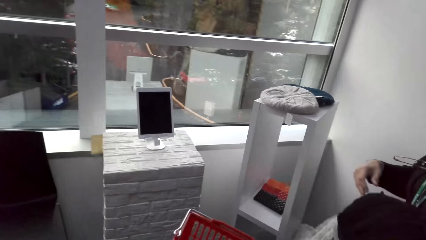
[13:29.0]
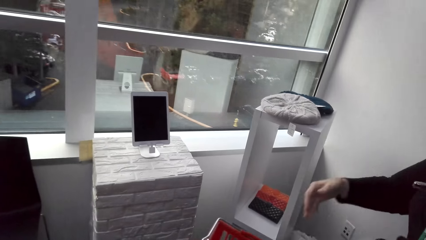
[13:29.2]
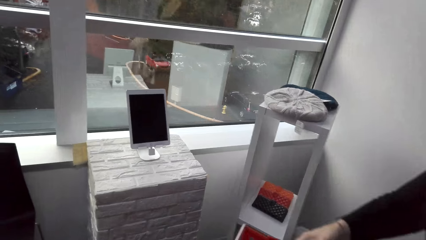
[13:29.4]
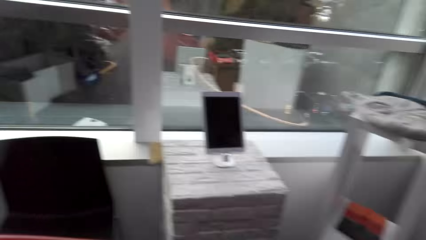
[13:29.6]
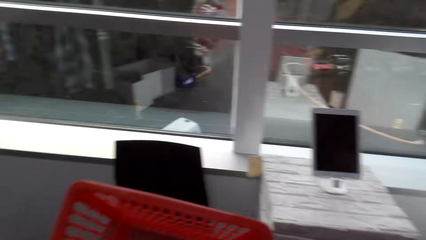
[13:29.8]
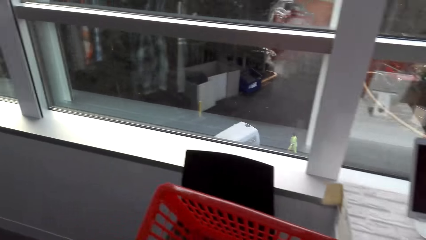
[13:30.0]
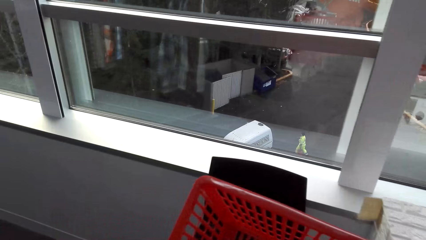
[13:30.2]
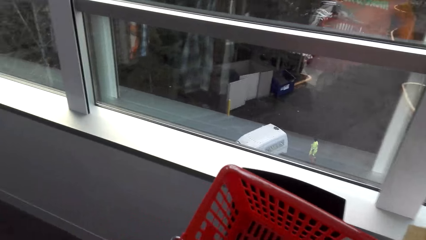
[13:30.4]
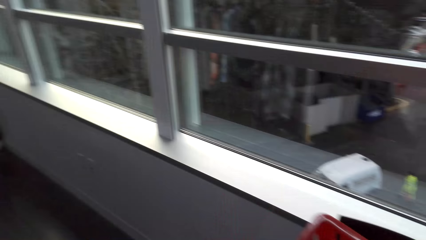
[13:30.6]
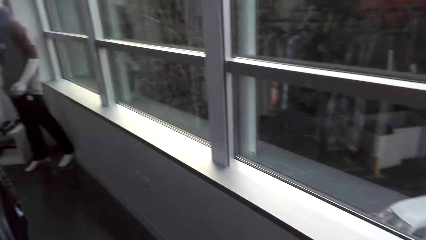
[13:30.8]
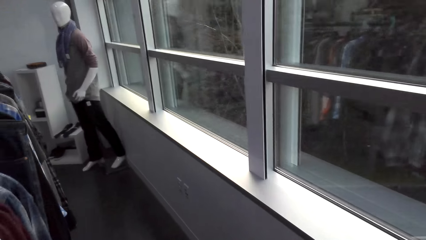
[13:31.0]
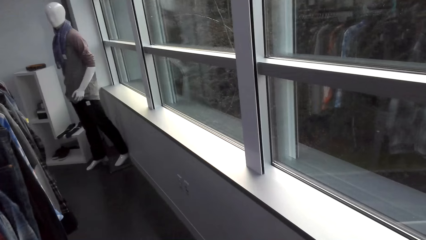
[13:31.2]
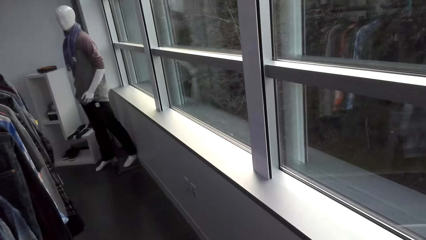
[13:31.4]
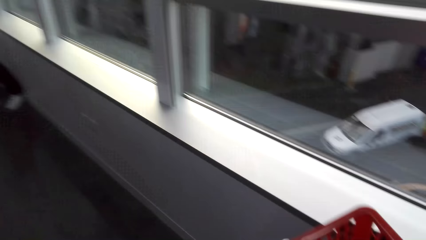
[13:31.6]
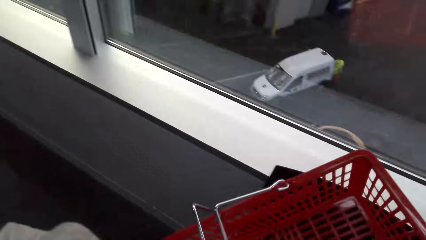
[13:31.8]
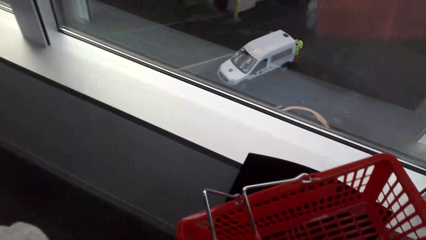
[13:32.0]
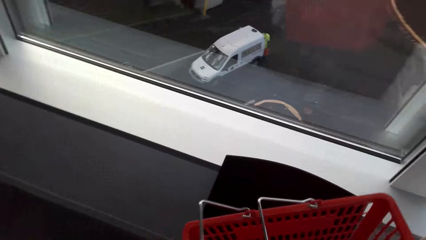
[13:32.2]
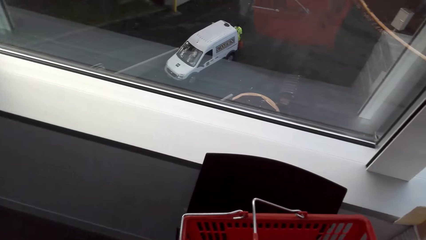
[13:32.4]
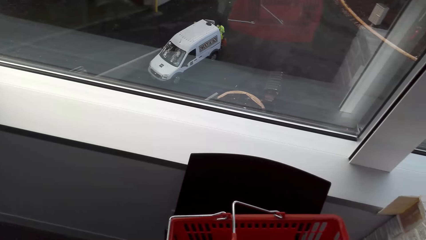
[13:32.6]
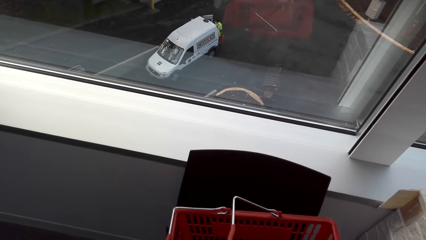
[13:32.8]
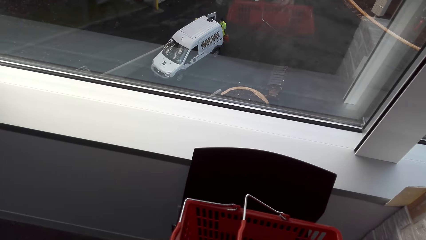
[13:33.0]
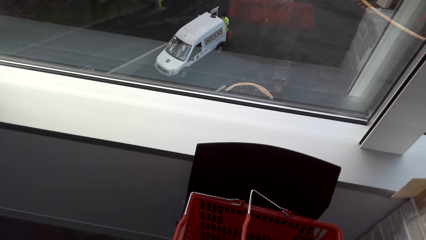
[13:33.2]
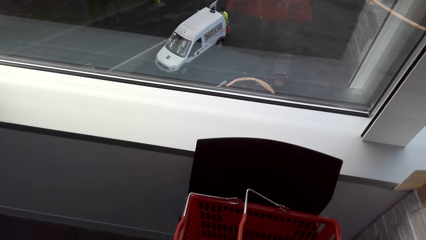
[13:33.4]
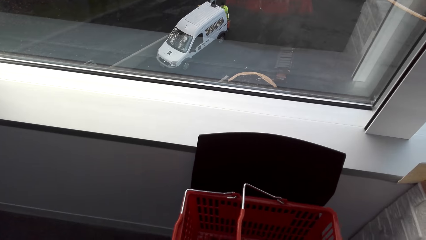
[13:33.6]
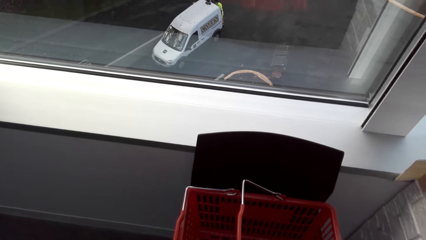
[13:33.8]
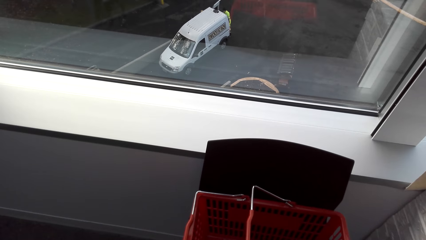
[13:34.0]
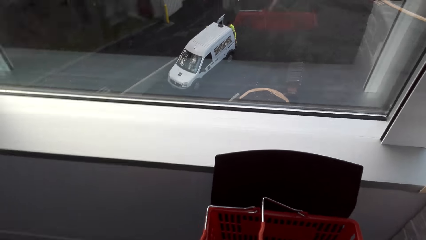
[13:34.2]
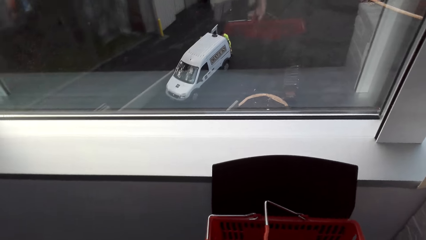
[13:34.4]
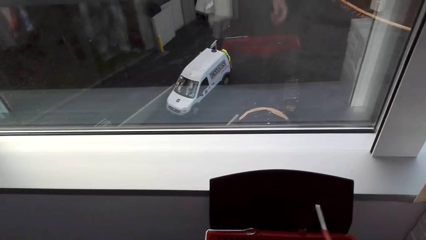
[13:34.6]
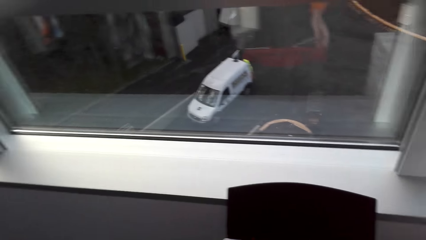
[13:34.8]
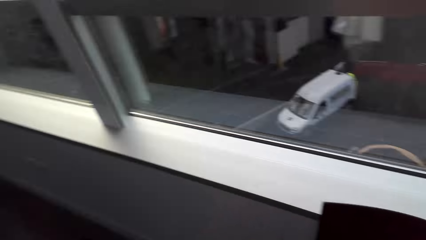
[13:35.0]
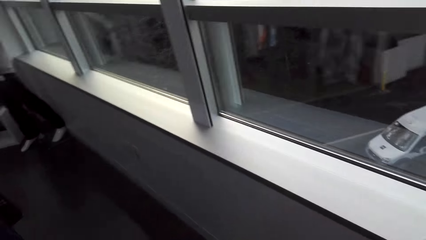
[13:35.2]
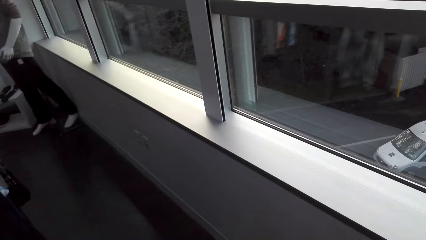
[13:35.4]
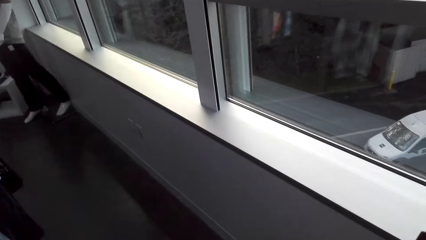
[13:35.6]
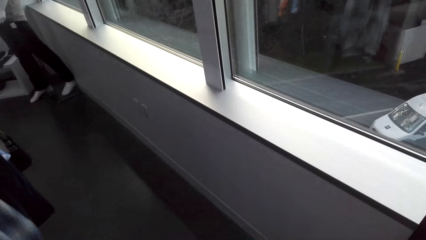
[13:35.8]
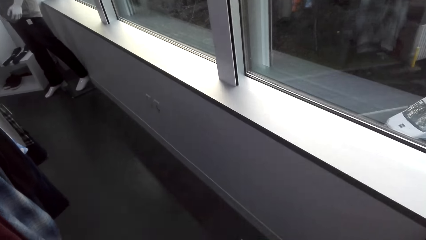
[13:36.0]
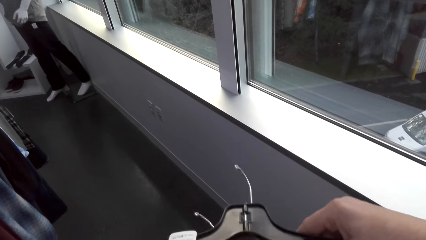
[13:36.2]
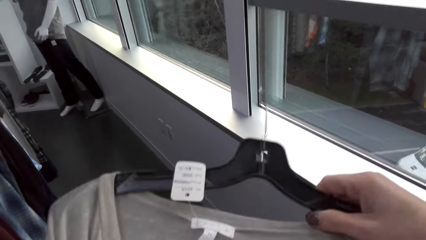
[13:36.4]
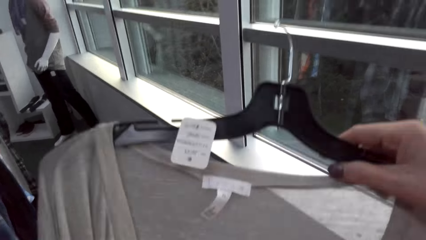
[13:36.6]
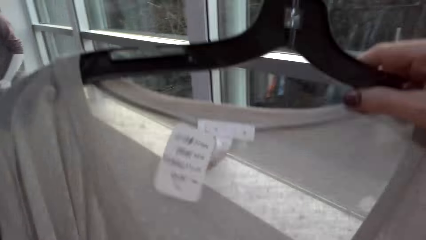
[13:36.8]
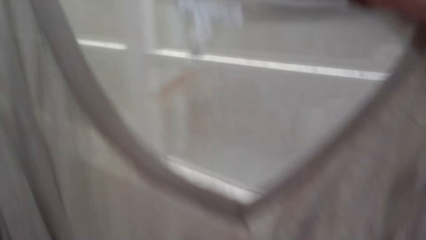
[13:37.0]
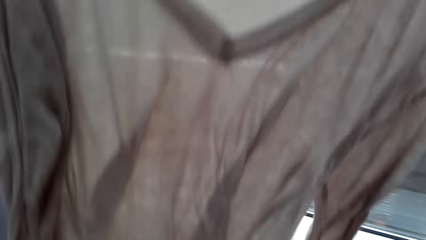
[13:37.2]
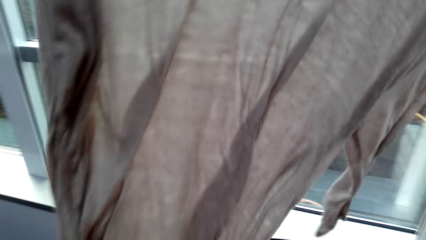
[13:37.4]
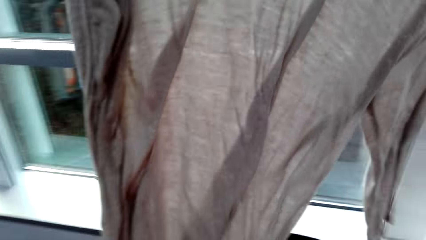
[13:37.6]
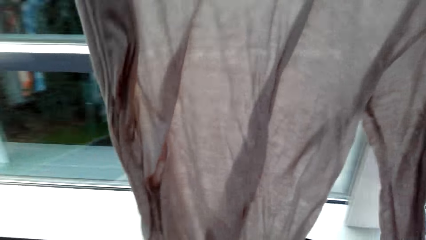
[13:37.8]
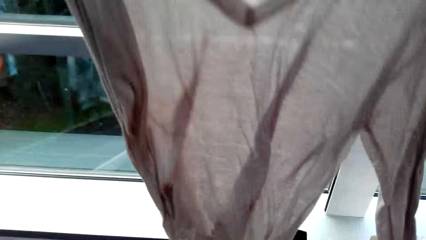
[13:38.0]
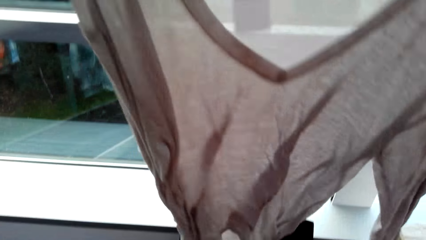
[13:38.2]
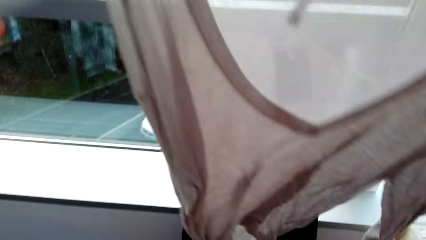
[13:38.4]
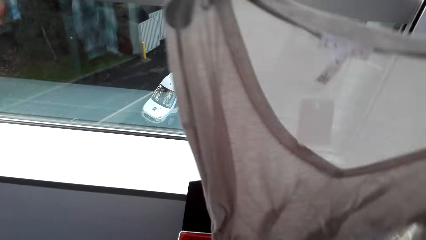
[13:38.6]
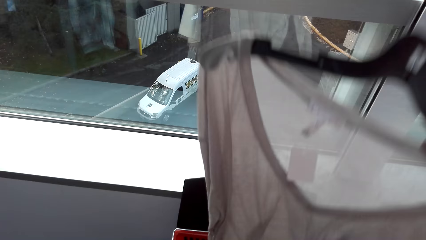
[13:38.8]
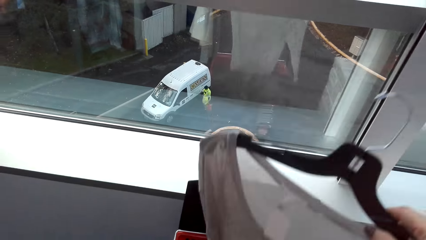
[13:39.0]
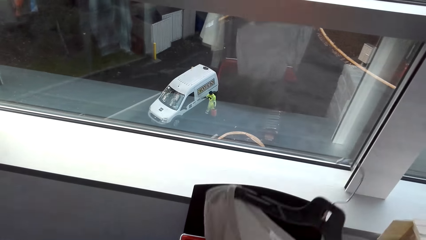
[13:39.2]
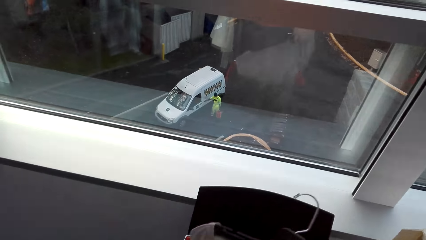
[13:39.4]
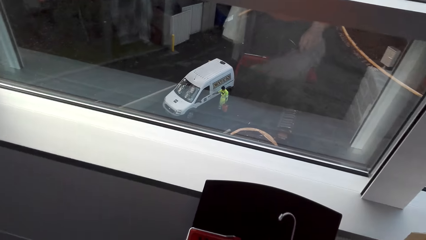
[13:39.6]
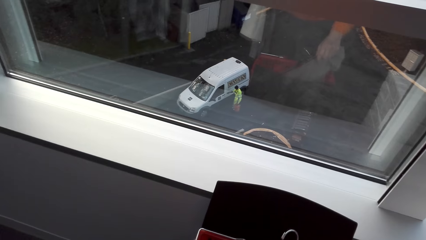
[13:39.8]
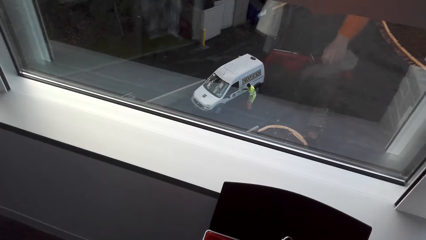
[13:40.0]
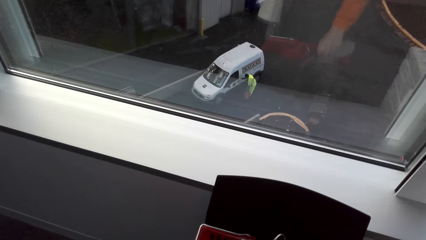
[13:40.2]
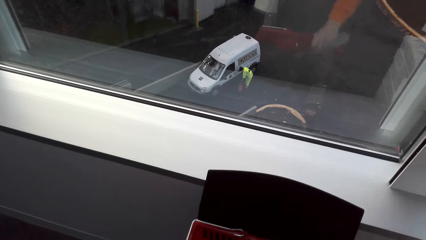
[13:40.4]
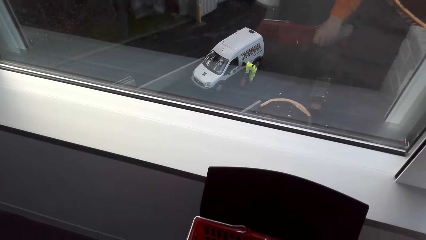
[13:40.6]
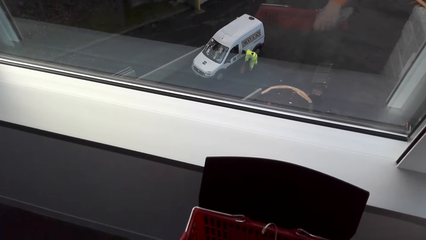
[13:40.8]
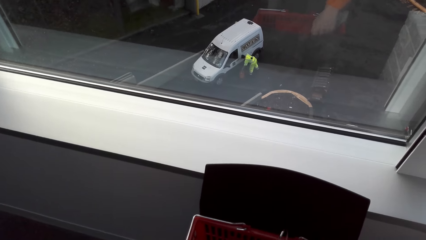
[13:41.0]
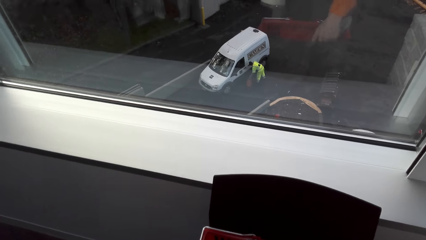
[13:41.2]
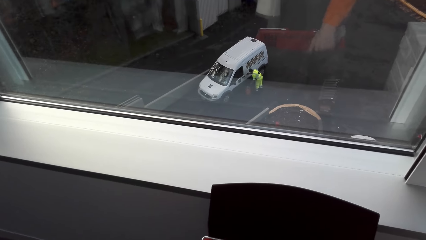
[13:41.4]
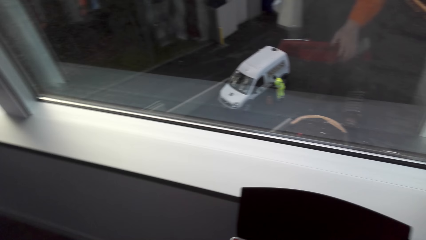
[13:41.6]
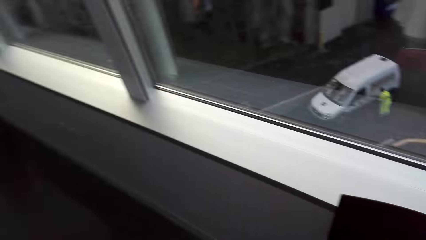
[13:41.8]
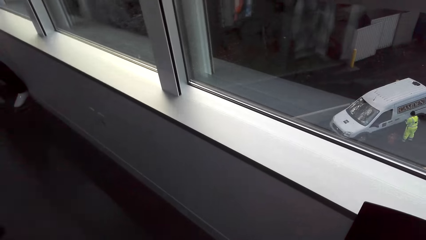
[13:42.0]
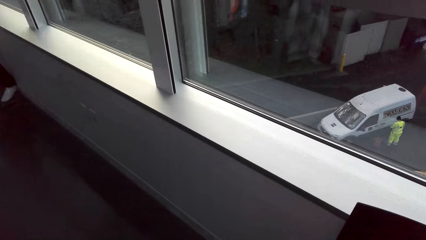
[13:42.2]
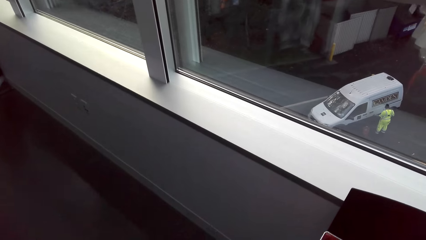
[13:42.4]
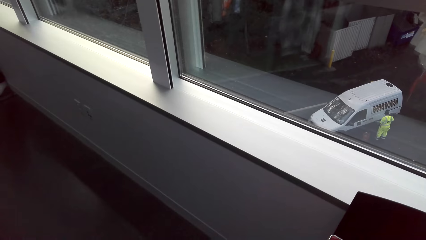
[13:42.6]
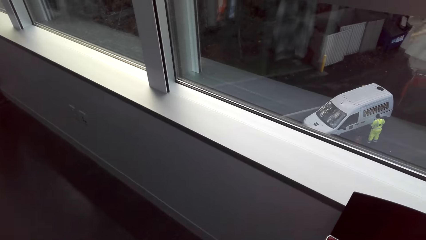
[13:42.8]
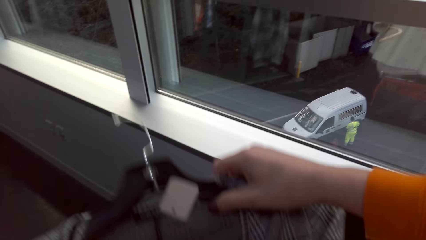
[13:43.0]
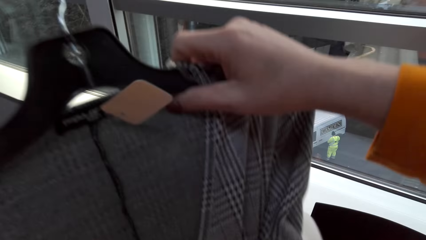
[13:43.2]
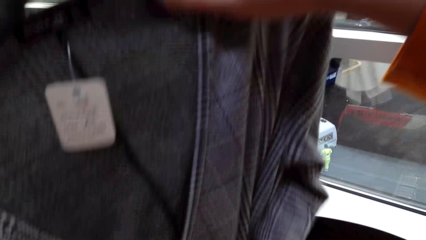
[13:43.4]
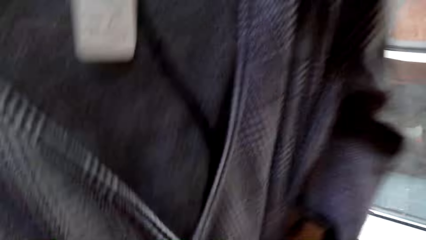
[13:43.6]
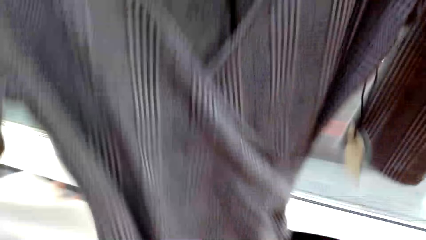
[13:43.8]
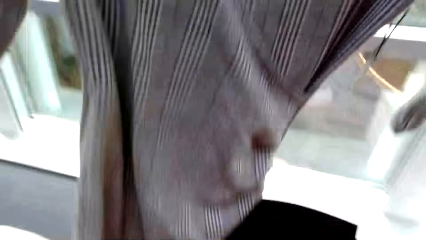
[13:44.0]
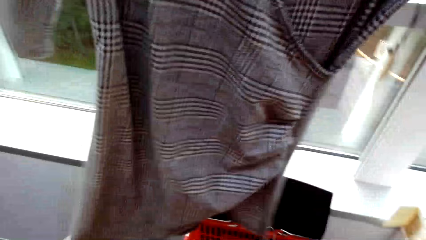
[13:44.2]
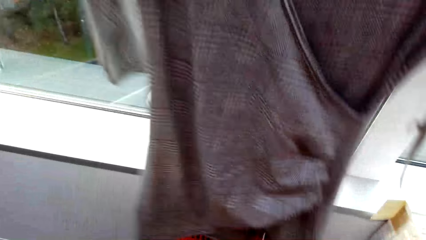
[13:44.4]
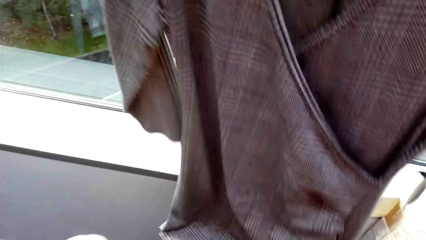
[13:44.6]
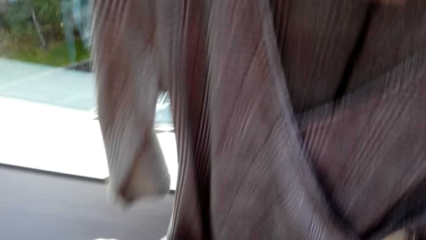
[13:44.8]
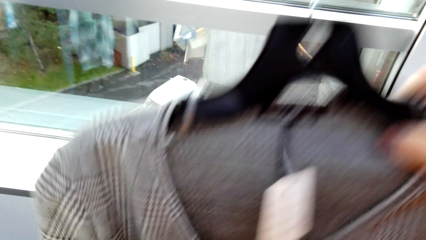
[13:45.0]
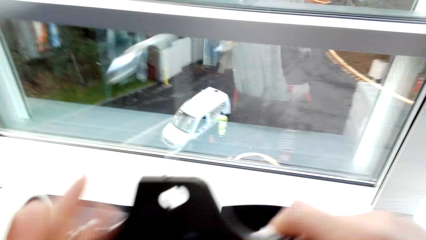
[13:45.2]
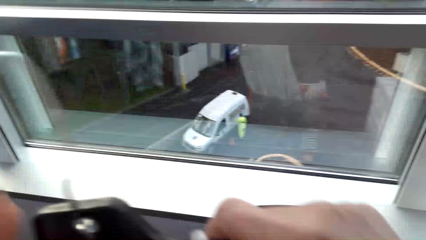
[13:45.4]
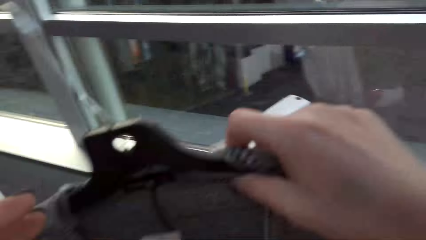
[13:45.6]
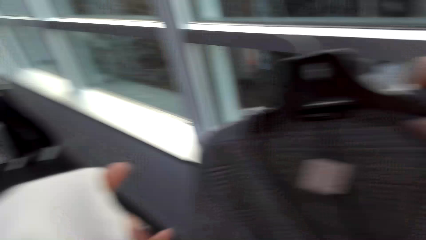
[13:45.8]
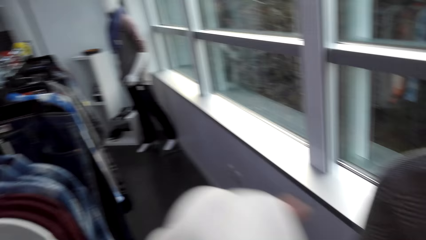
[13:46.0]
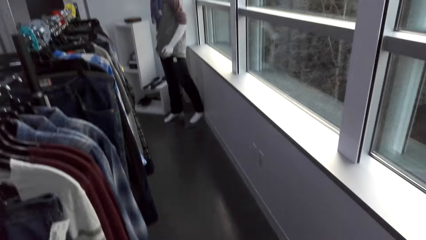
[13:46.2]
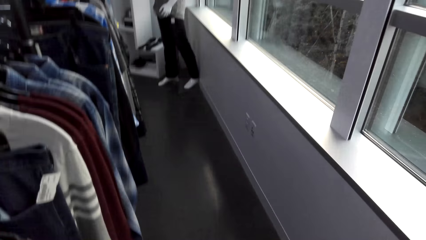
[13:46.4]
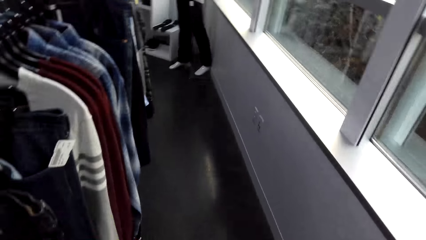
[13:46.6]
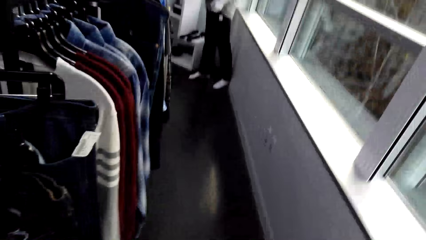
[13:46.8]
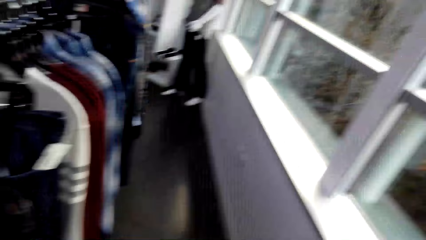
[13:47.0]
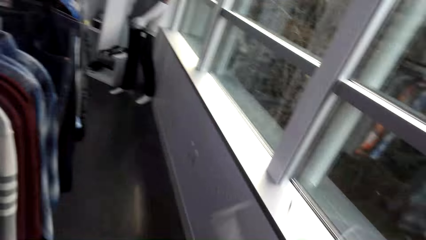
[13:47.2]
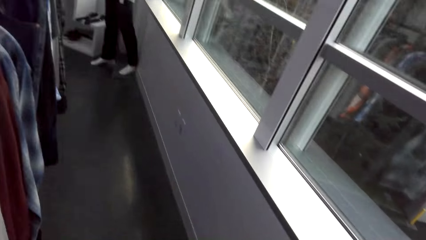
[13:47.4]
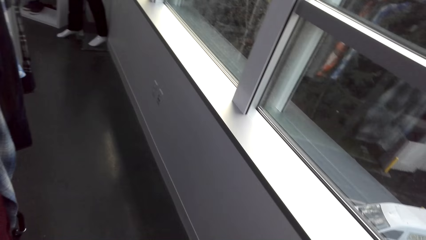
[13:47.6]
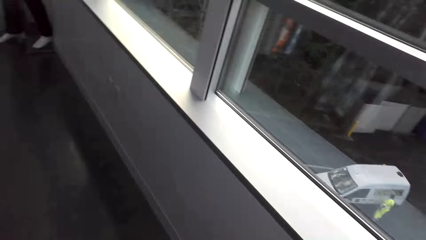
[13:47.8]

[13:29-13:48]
A lady turns left and lowers her hand. The camera wearer talks to the lady. They put the shopping basket on the chair. They move around. They lift clothes. They put the clothes in the shopping basket. They look around. They lift clothes. They put the clothes in the shopping basket. They look around.
